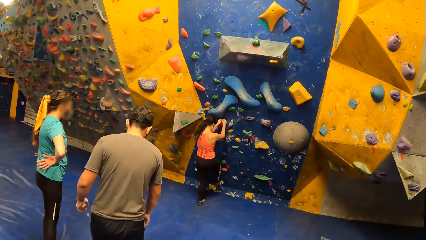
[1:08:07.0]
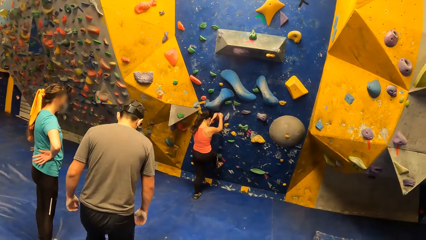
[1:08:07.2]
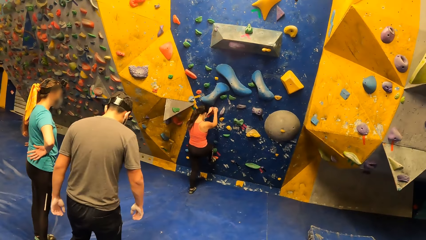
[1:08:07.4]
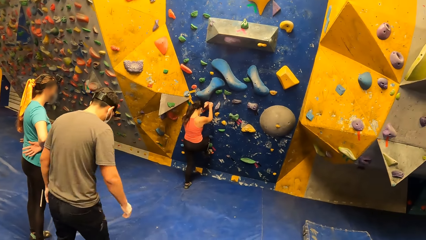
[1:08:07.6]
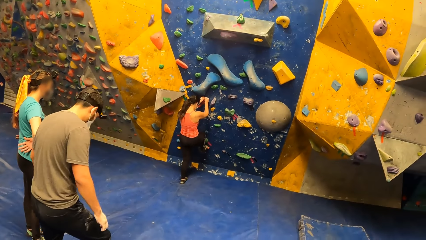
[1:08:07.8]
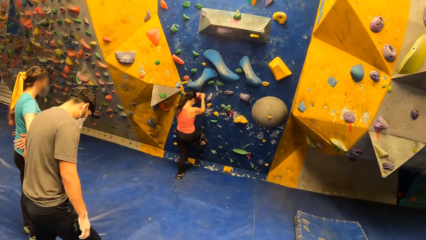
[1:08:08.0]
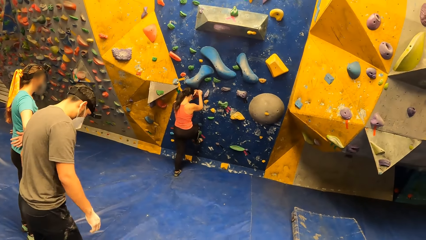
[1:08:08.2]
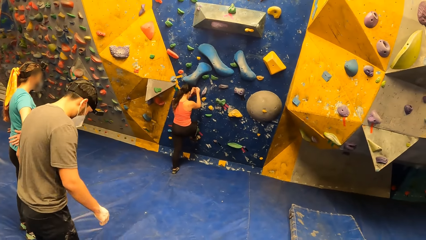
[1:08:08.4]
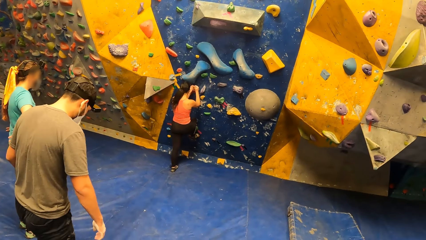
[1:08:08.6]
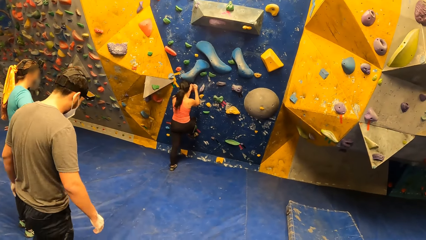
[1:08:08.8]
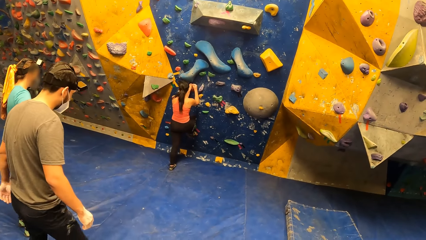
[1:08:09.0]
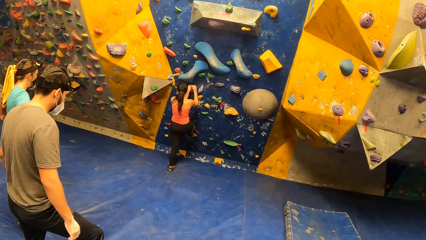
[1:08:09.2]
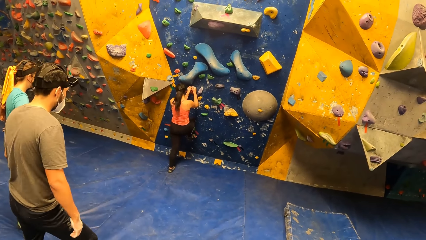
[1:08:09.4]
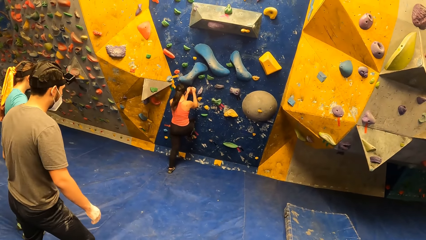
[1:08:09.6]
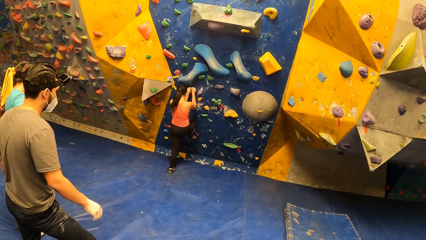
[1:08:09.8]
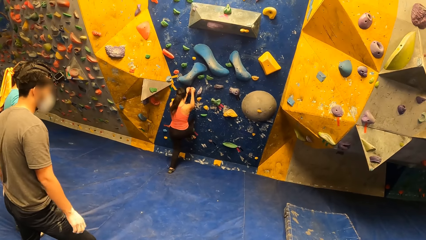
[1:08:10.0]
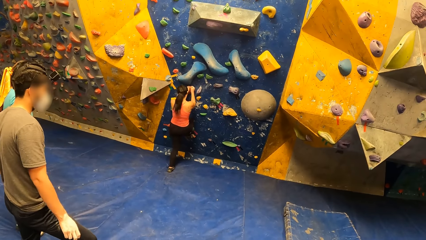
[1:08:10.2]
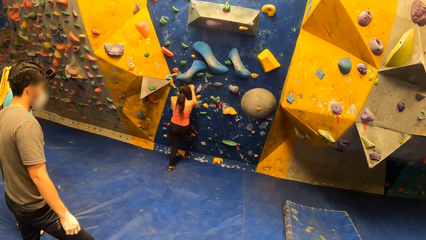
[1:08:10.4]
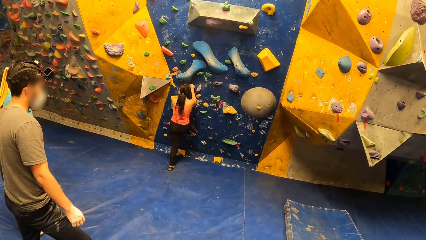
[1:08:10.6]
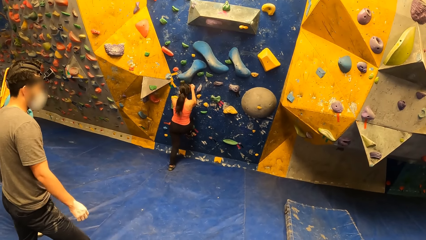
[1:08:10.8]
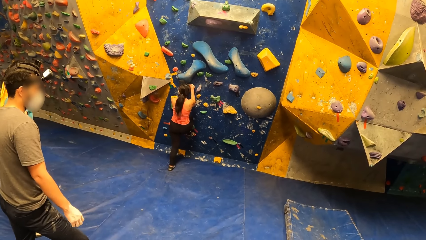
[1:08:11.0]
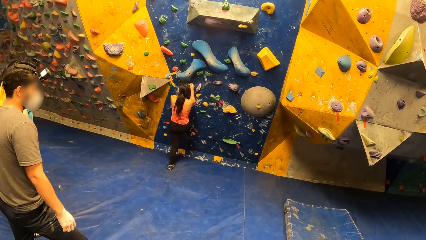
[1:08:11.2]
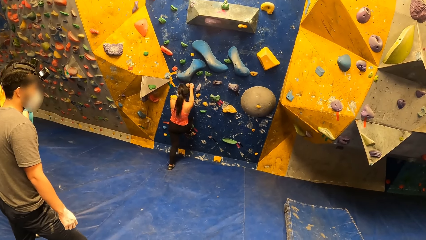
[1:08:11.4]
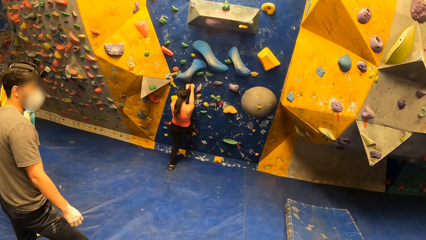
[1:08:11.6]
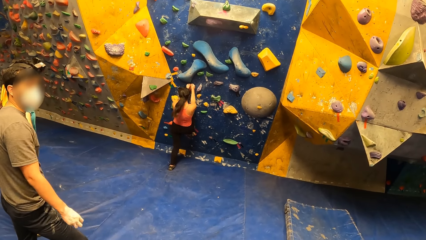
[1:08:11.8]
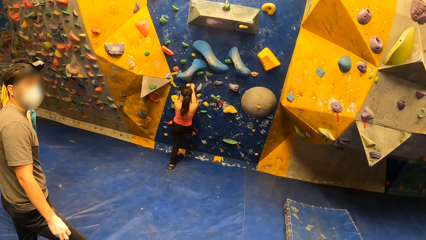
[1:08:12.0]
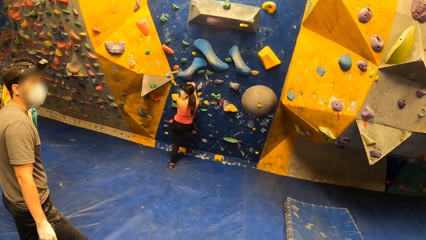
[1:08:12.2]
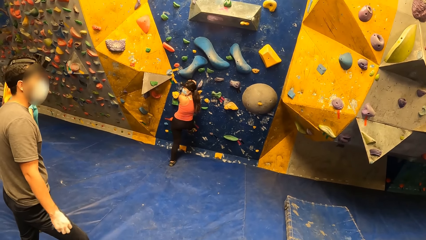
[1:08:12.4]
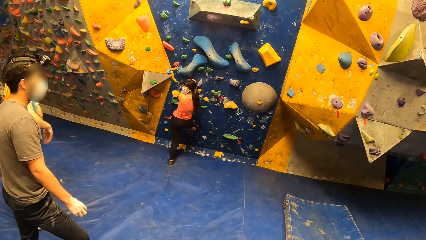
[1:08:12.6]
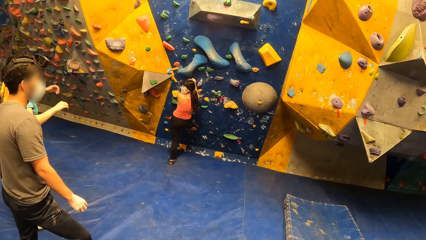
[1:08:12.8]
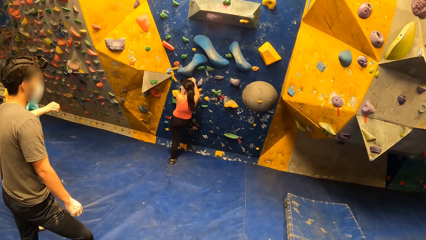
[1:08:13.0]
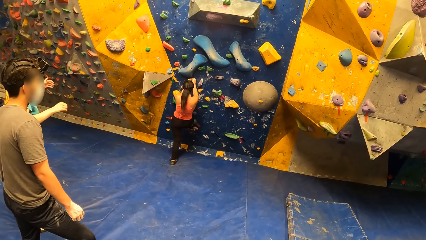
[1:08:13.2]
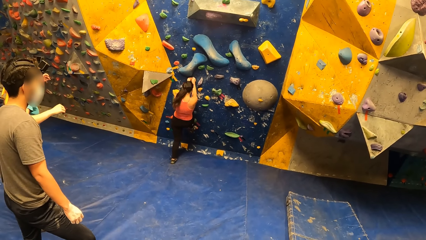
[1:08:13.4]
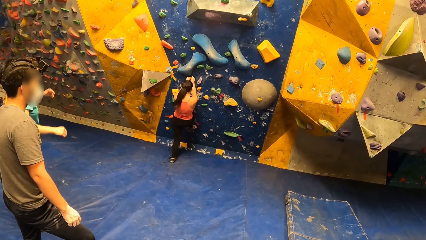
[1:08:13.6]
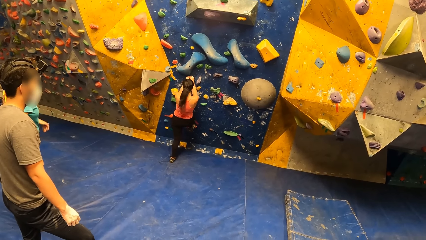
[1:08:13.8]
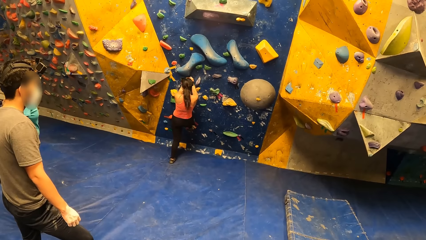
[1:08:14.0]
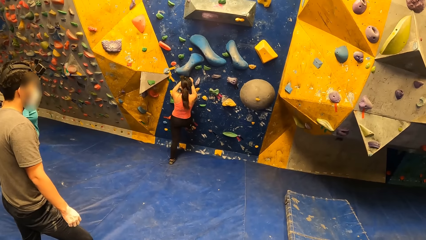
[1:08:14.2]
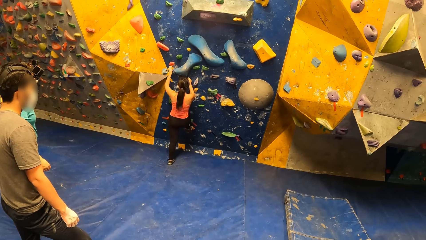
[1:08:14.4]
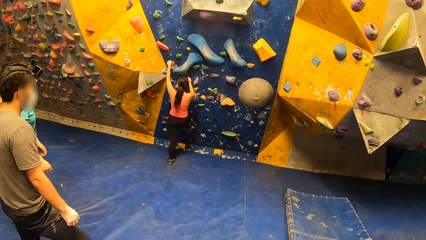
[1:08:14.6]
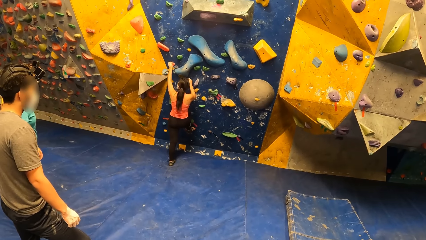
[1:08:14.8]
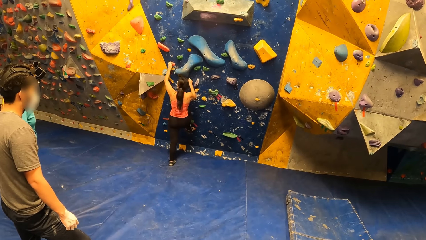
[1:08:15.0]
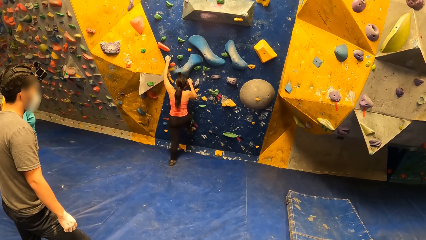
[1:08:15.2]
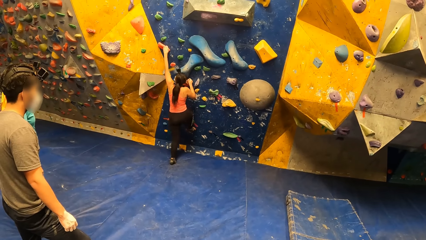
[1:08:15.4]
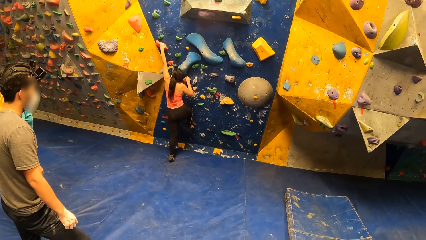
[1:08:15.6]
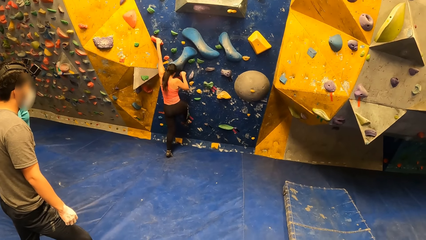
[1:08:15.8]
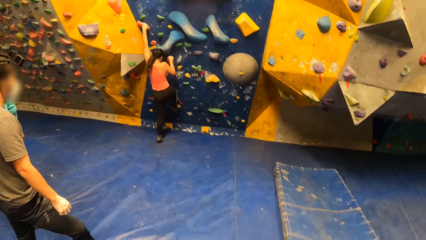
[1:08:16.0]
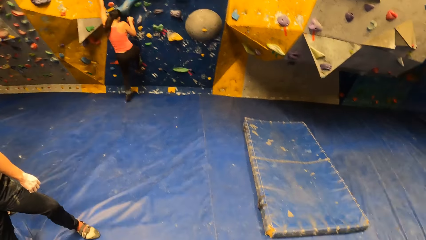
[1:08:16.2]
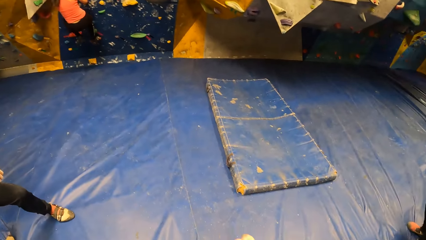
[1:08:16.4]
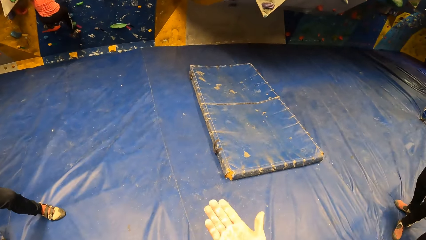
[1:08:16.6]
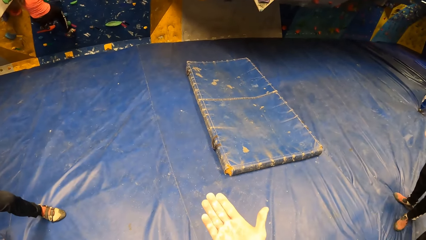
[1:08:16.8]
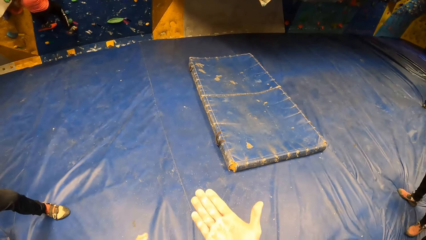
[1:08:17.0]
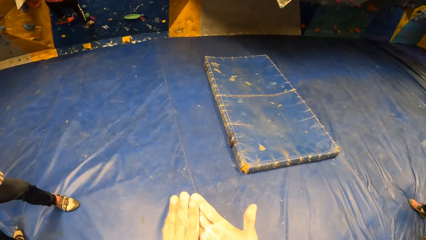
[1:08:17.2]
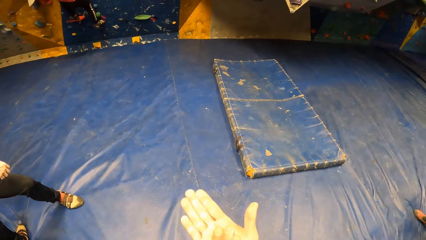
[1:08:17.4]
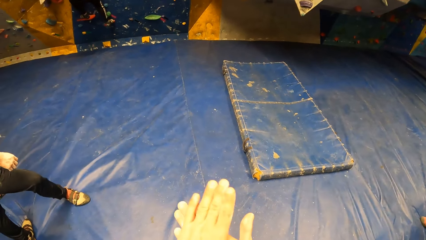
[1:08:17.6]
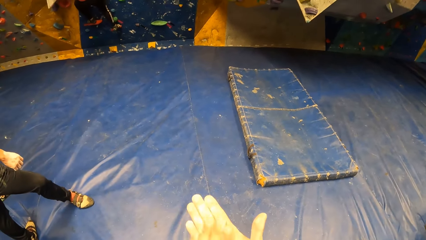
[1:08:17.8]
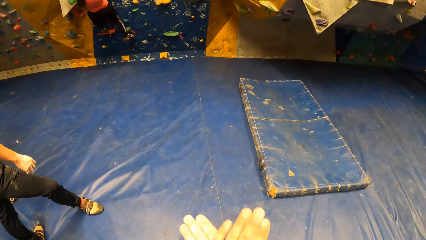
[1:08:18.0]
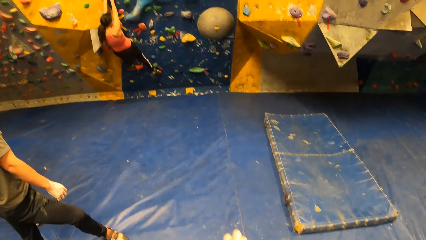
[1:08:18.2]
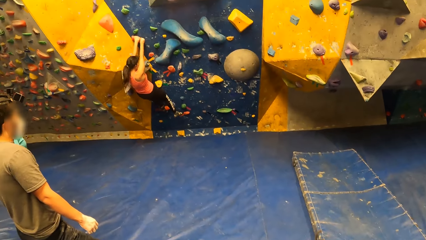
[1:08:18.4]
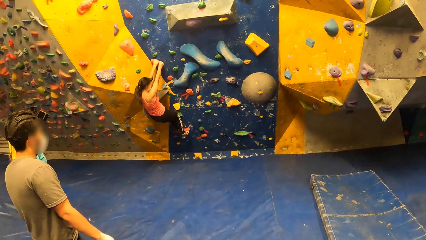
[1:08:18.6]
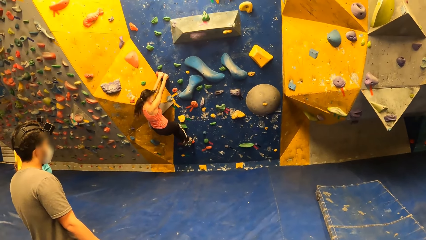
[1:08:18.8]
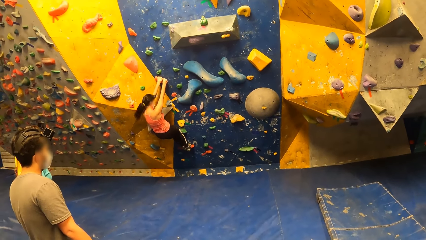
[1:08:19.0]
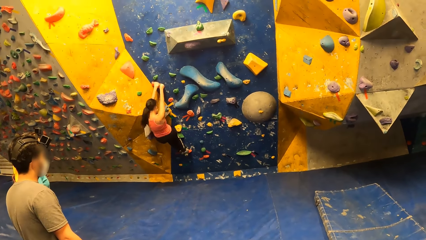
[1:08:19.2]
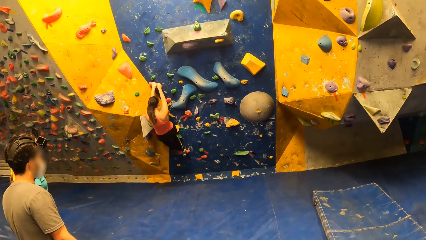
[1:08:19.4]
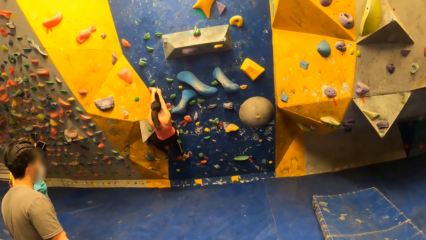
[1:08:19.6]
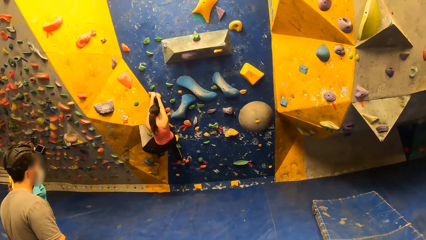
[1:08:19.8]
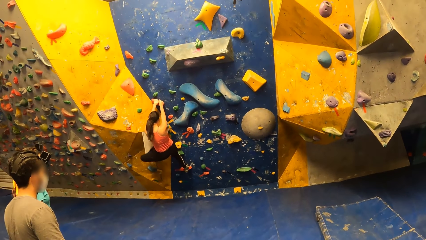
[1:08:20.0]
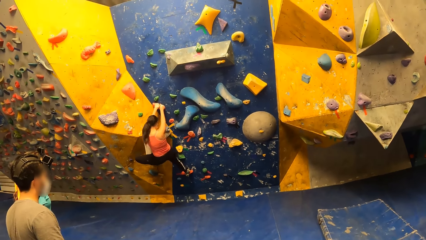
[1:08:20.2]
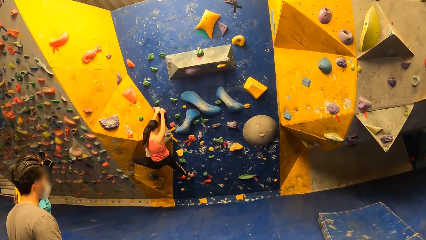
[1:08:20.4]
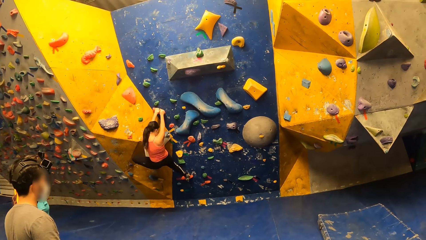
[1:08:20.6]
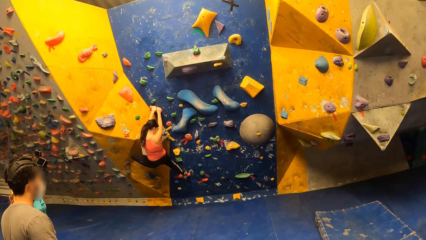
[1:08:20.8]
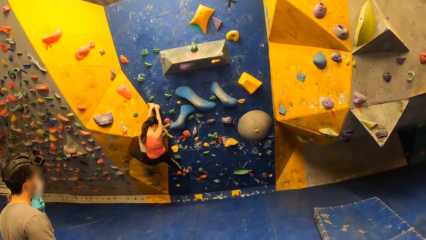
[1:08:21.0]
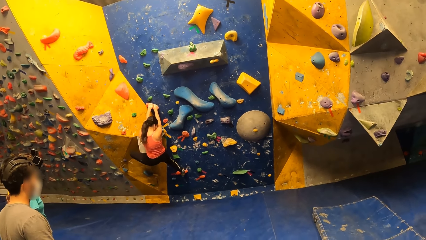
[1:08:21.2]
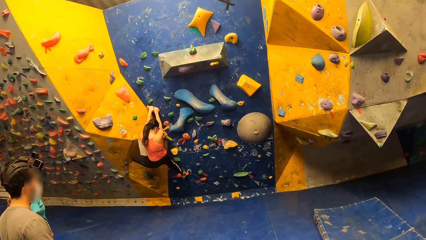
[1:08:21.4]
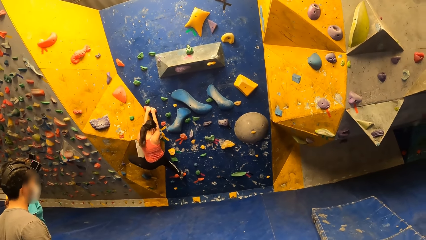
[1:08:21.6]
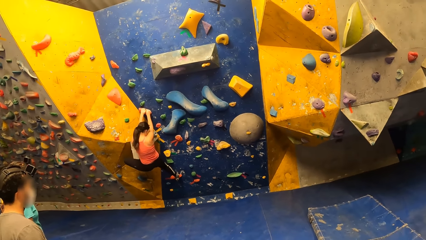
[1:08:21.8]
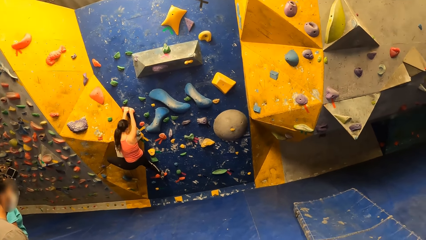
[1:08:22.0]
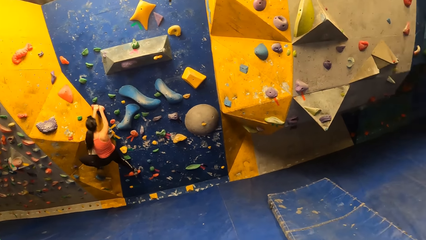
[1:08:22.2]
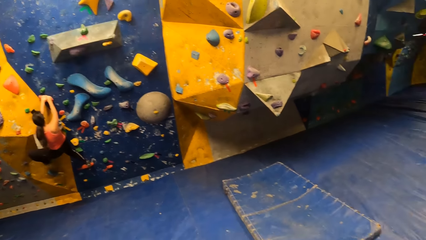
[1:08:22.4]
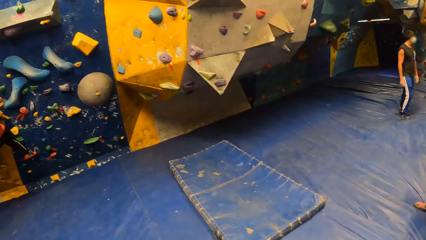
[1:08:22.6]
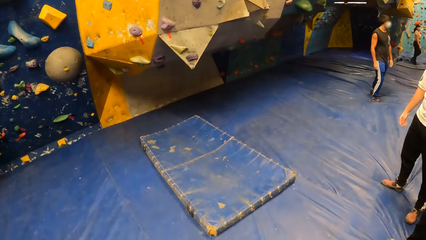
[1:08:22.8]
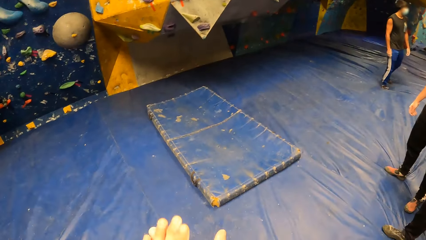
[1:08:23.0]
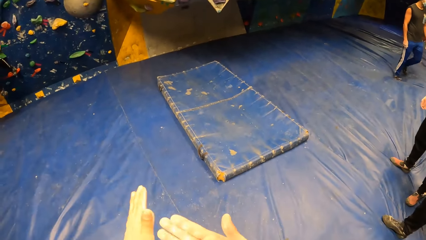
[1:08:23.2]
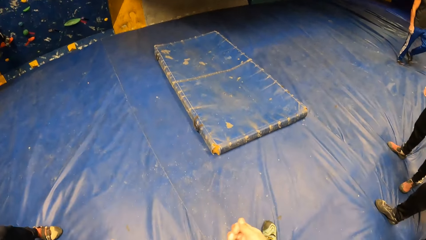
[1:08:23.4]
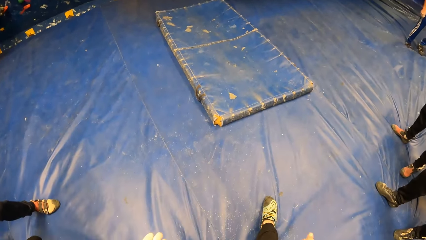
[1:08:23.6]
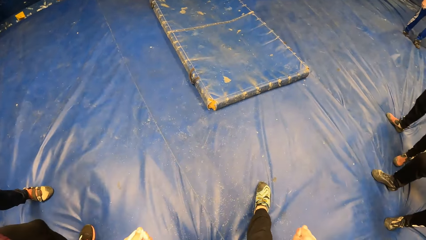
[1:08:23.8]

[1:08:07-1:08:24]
A woman climbs the bouldering wall. She holds the wall grip holds. The camera wearer looks at the woman. The woman climbs the wall. The camera wearer rubs both palms together. They hold the hands together.
